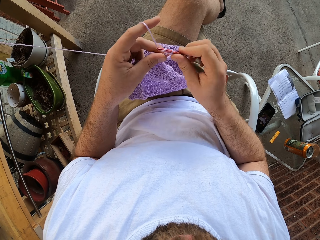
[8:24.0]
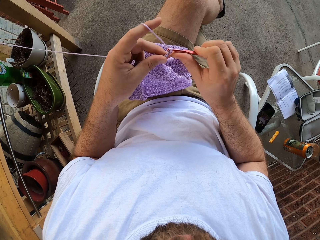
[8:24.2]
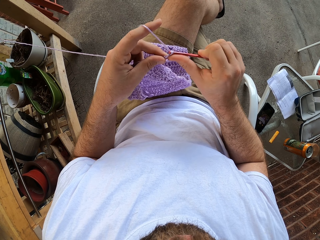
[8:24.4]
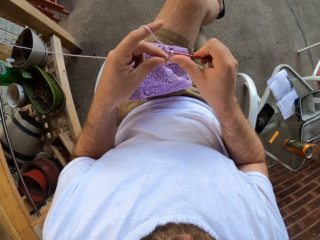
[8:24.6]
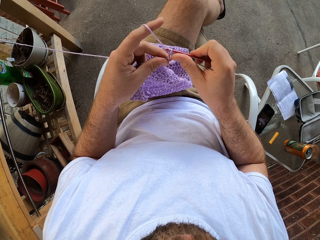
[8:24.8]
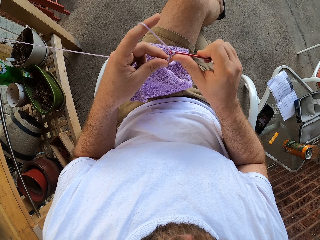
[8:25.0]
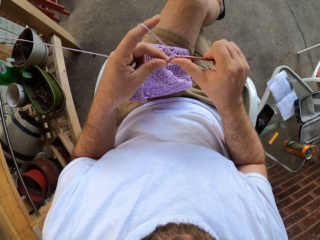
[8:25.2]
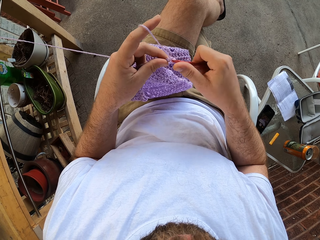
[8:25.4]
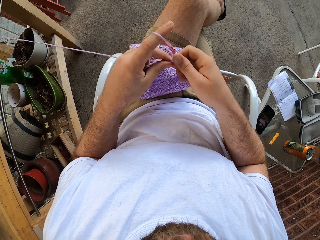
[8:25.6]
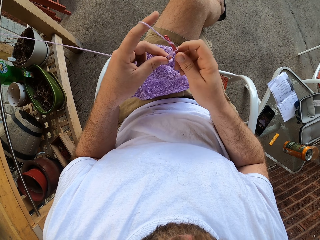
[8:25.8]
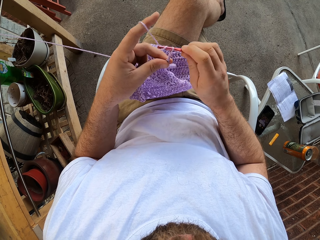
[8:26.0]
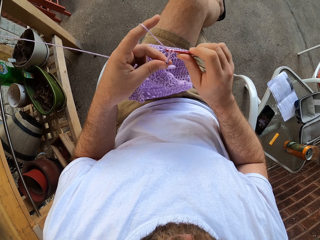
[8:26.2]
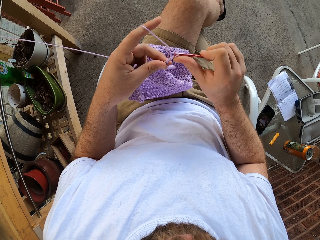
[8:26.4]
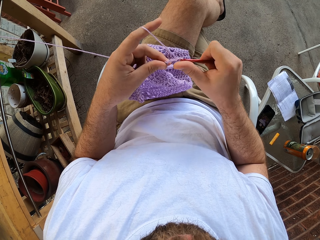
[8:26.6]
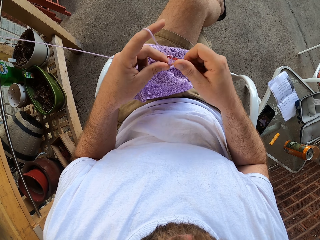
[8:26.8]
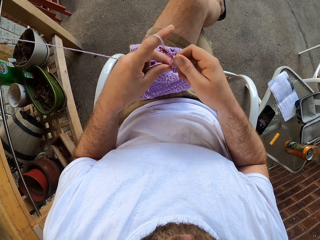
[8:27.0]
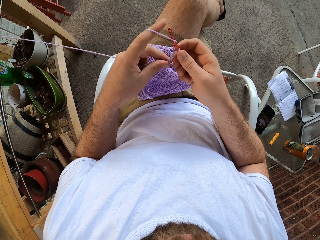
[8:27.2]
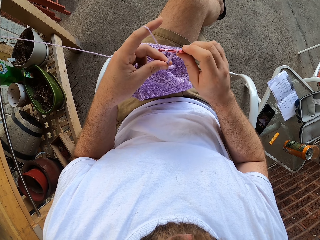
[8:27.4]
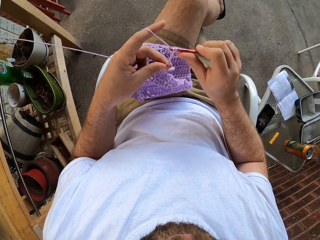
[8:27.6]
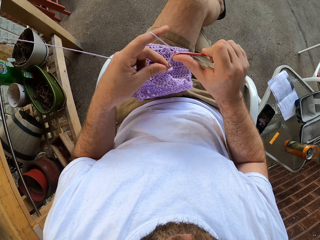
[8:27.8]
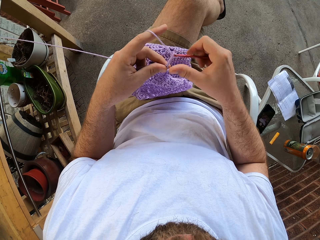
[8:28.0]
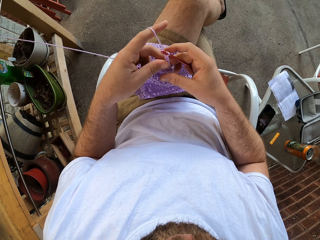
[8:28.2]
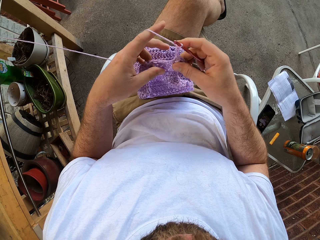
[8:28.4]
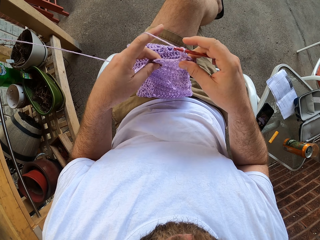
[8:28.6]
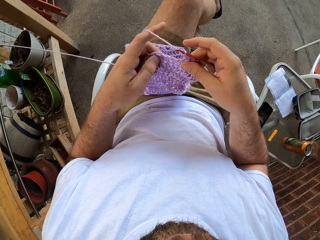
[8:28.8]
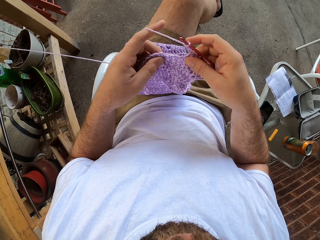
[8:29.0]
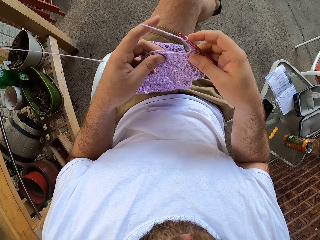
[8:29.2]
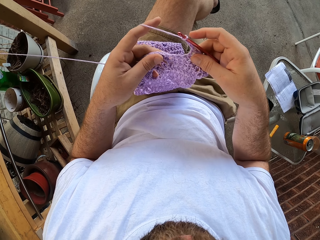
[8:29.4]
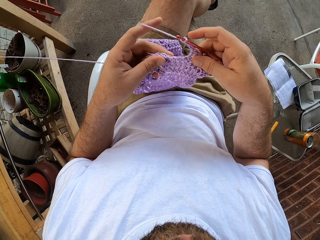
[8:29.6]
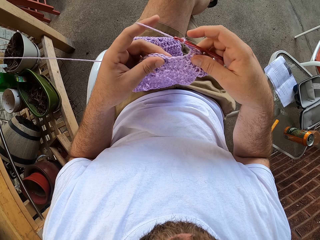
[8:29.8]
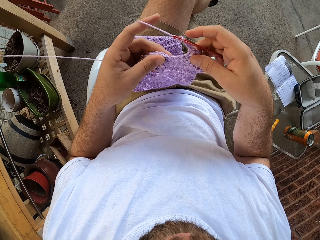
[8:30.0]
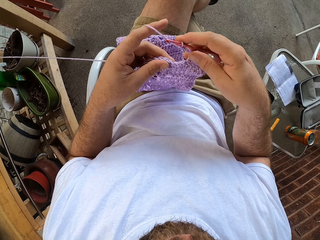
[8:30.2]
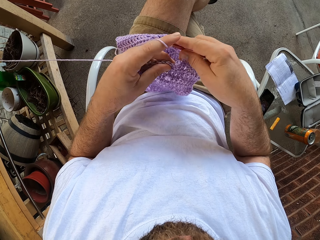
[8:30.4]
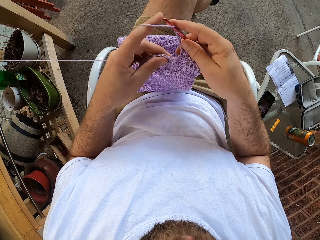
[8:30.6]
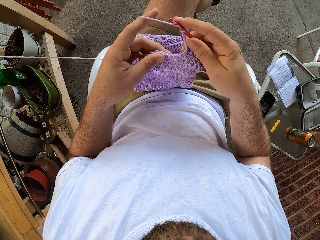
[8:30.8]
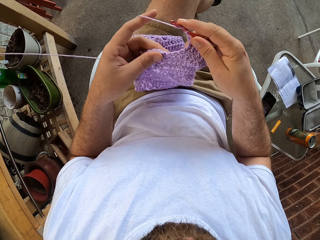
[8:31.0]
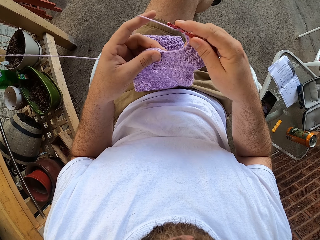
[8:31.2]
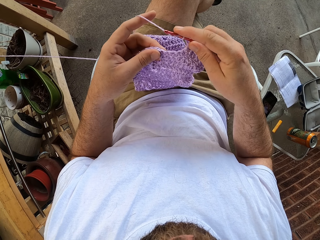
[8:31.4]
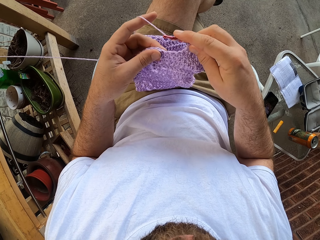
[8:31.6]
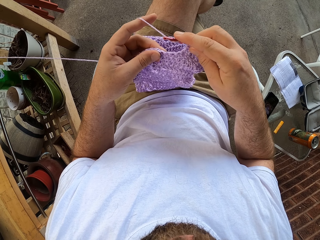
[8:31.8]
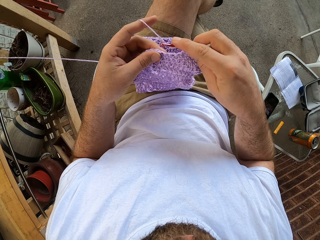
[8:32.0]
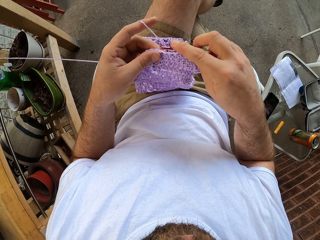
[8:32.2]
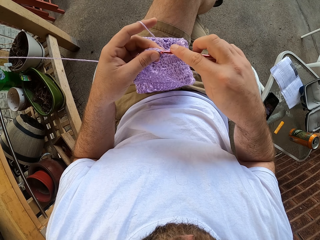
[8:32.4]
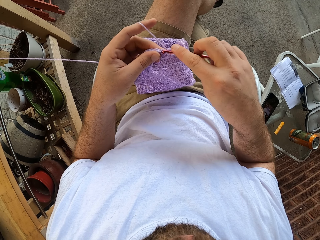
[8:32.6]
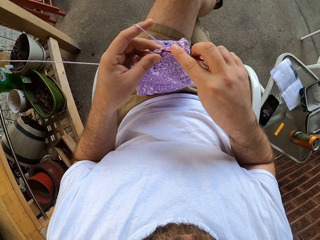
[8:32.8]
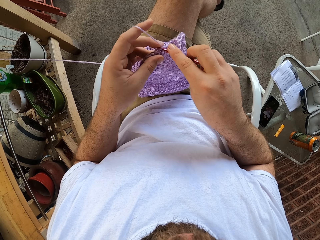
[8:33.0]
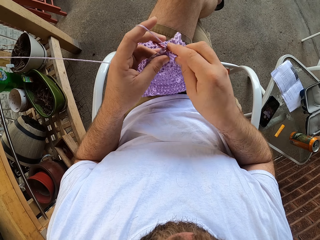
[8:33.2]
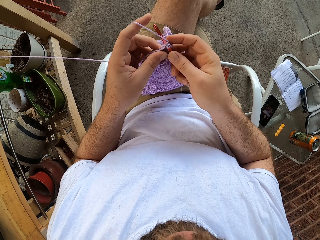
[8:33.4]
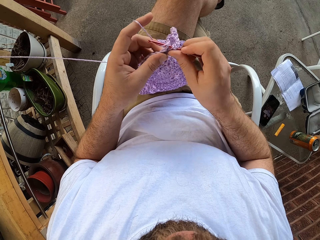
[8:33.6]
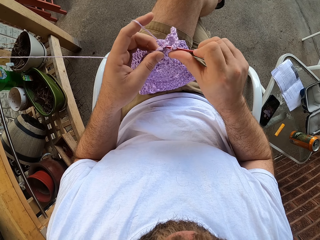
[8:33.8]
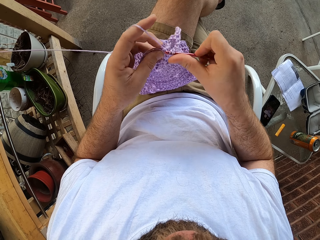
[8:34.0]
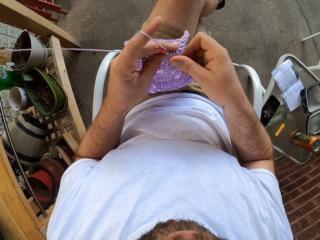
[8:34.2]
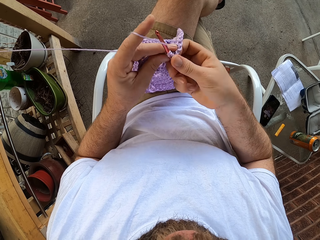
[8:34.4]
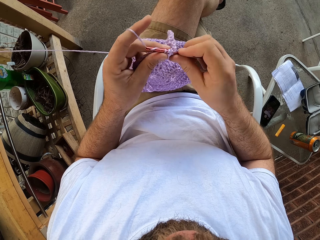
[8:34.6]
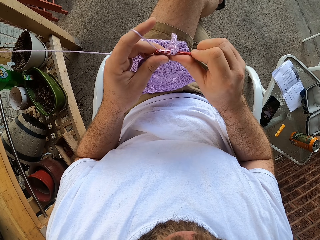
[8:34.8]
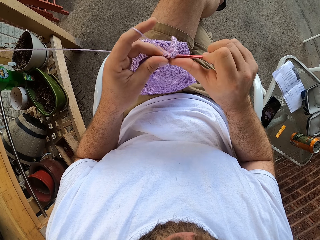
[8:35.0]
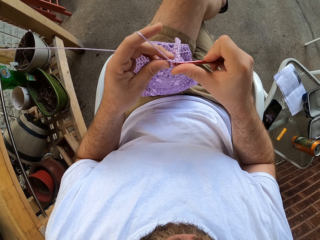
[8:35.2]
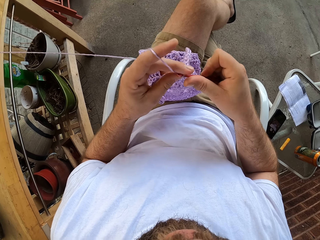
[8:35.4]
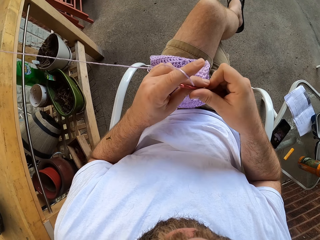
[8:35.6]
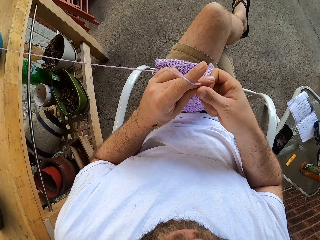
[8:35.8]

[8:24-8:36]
The camera wearer adjusts the fabric. They sew the fabric.

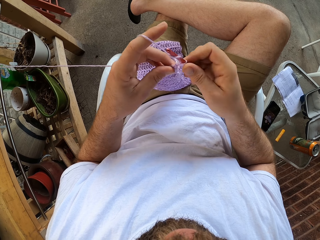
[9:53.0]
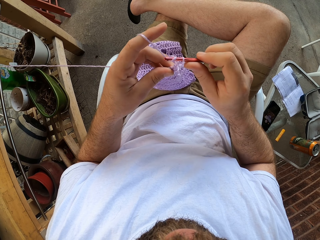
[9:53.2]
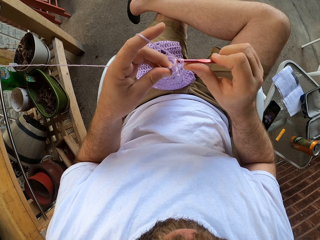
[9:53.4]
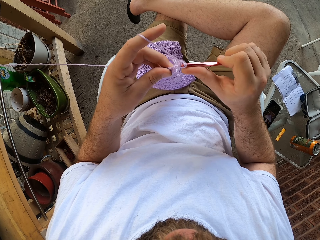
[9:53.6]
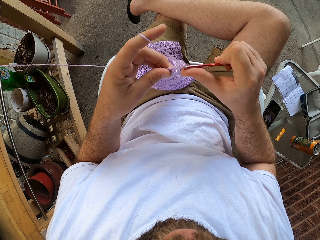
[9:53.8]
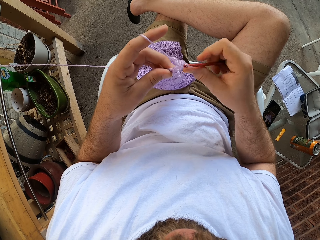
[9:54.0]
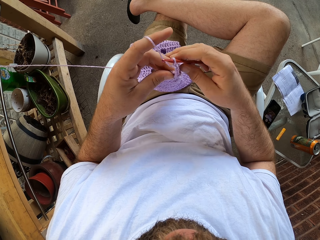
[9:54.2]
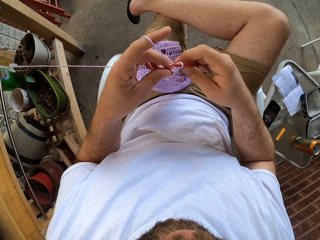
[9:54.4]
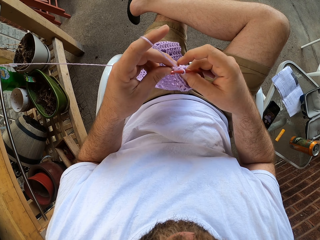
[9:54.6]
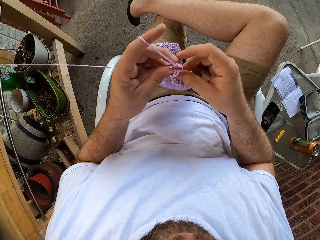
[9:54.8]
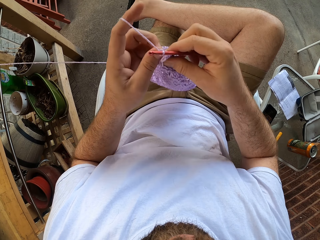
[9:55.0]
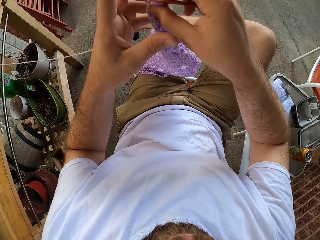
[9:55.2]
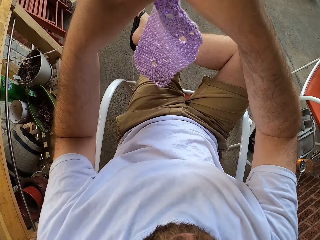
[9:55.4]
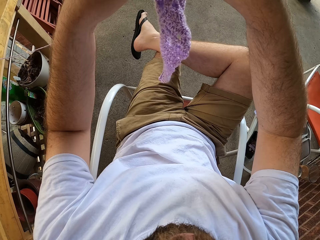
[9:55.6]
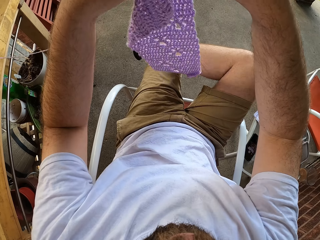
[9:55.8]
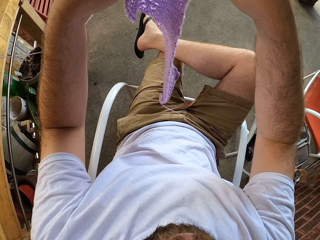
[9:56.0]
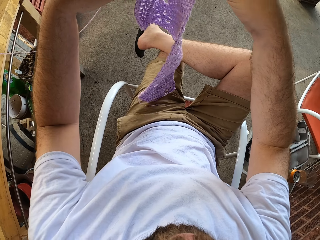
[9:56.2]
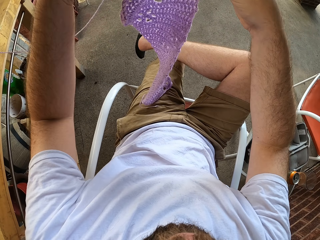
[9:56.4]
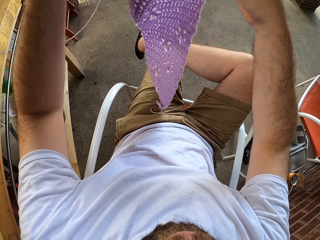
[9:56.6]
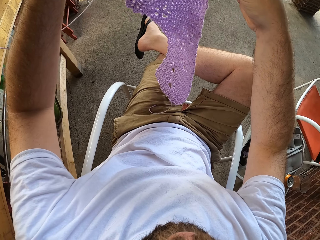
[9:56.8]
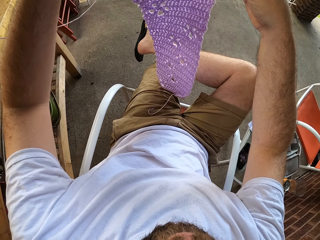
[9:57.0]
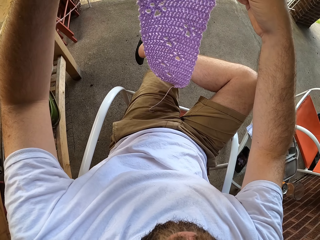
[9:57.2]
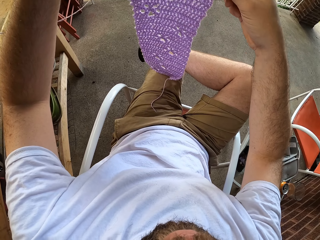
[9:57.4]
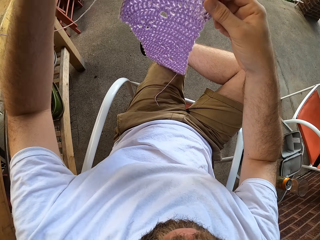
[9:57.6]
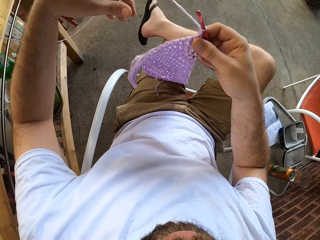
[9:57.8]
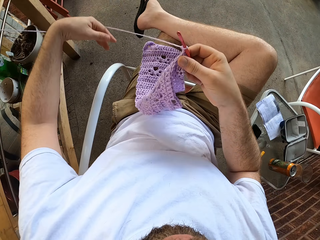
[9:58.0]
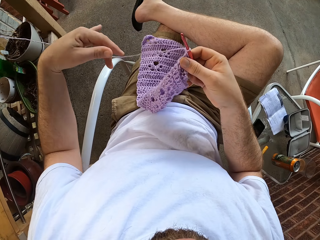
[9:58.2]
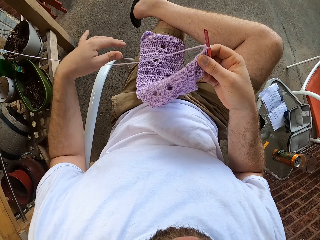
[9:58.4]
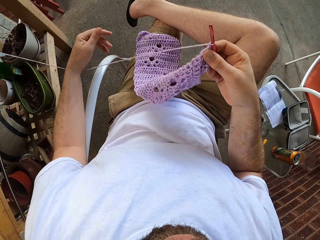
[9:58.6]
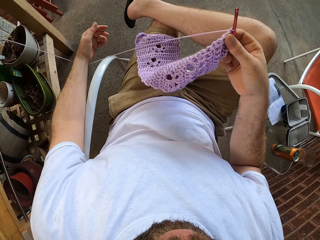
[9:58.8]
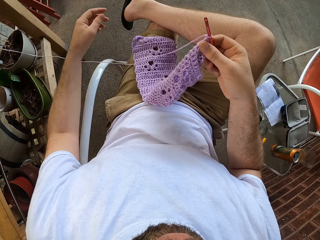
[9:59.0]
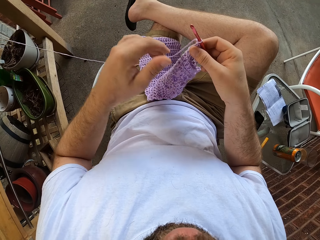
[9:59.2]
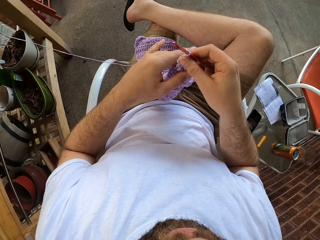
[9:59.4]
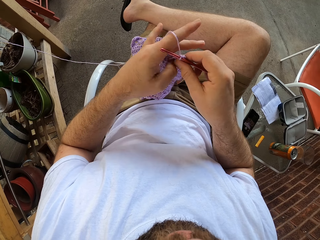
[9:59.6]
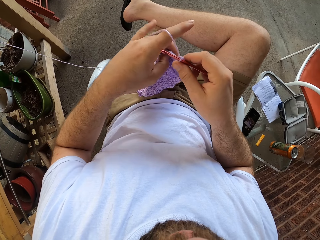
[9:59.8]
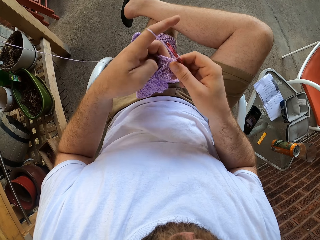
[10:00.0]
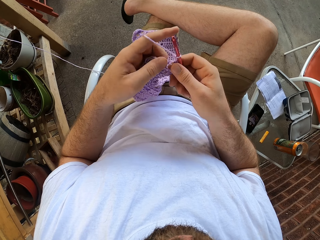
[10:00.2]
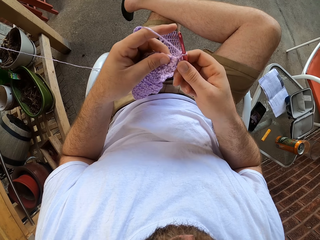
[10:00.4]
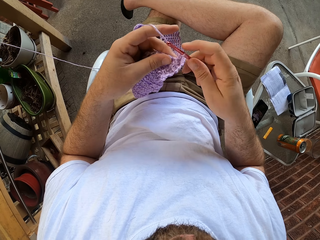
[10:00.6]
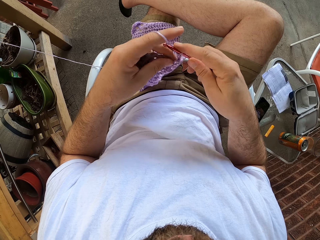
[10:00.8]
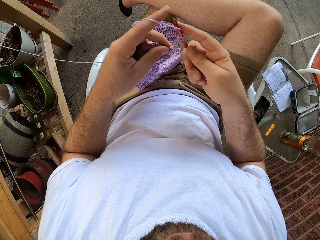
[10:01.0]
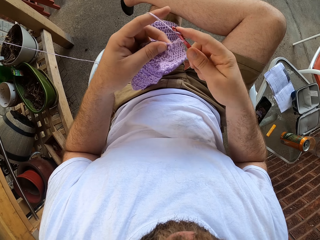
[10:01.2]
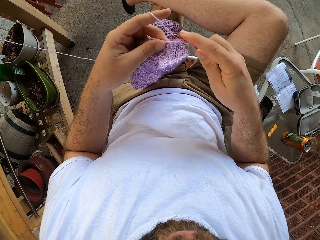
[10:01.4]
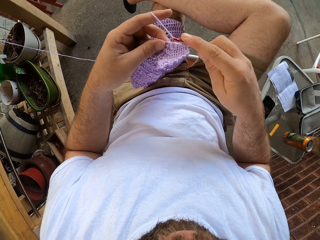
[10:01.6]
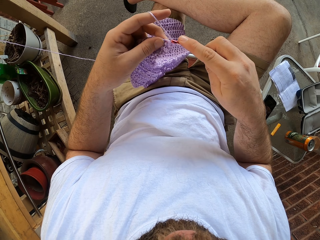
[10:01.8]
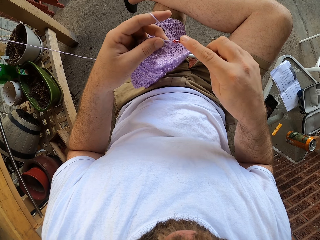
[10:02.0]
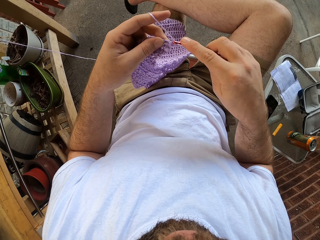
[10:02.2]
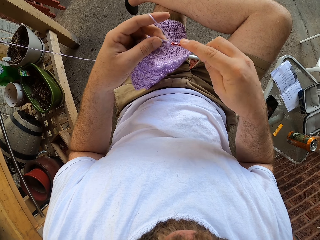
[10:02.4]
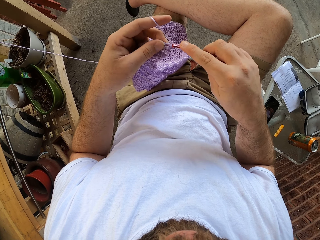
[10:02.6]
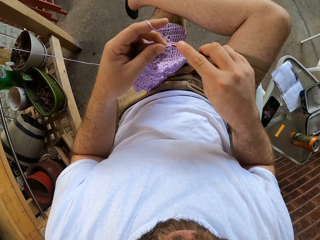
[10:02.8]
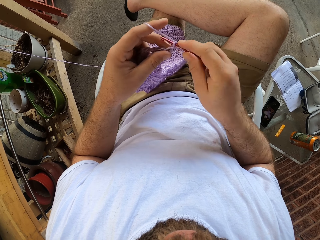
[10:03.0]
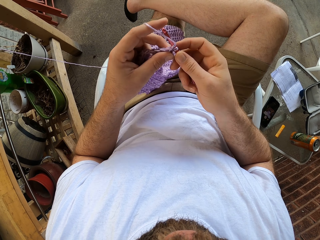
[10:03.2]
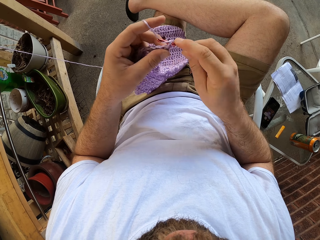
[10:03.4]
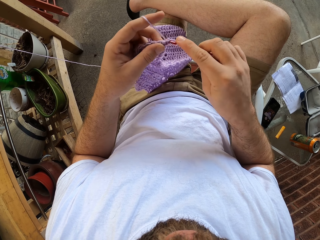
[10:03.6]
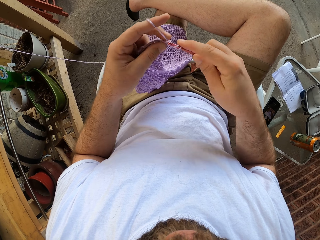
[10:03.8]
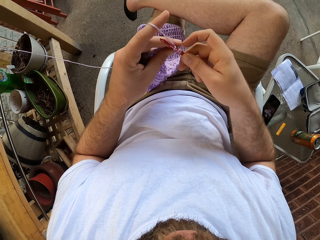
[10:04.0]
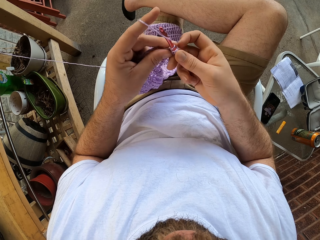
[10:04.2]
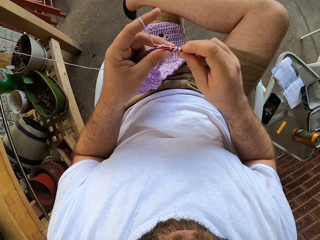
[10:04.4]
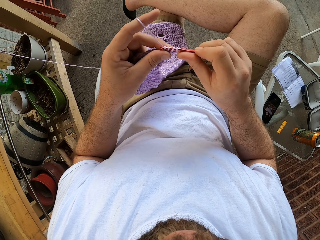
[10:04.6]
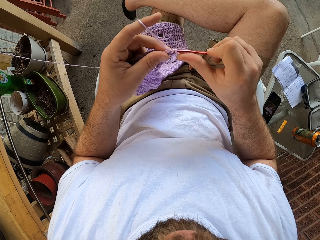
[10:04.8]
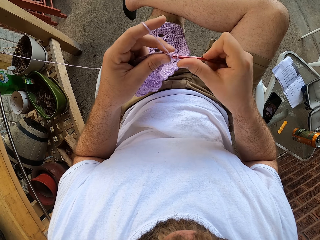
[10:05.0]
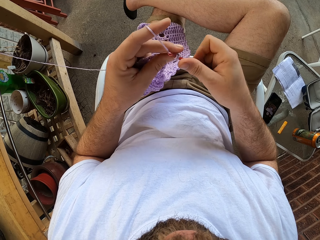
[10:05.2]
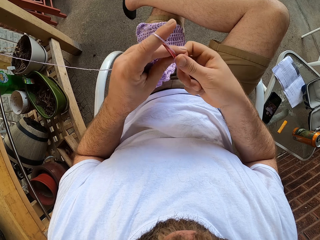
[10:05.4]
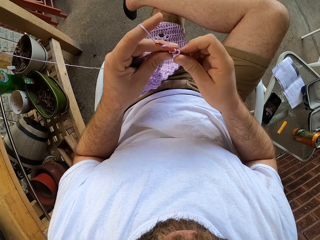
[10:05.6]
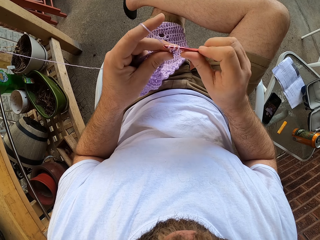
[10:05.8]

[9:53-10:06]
The camera wearer turns the knitted garment in his hands. He lifts the fabric from his lap. He inspects the fabric. He lowers the knitted garment to his legs, on his left lap. He pushes the yarn from a chair handle. He holds the fabric with his left hand. He loops the yarn on a hook needle. He knits the yarn into the knitted garment with the knitting pin.
